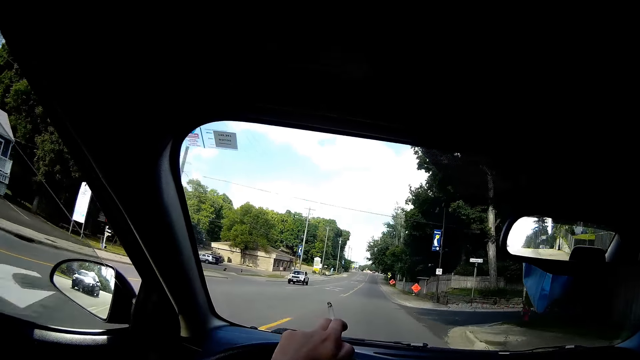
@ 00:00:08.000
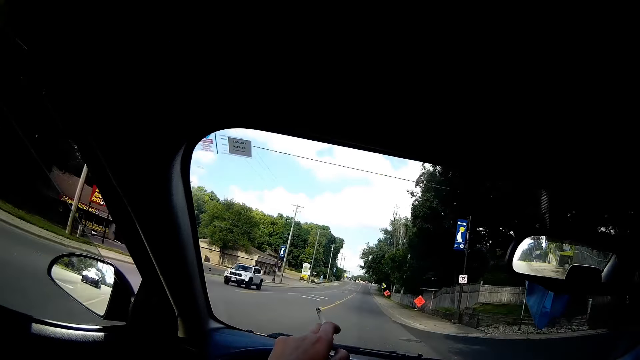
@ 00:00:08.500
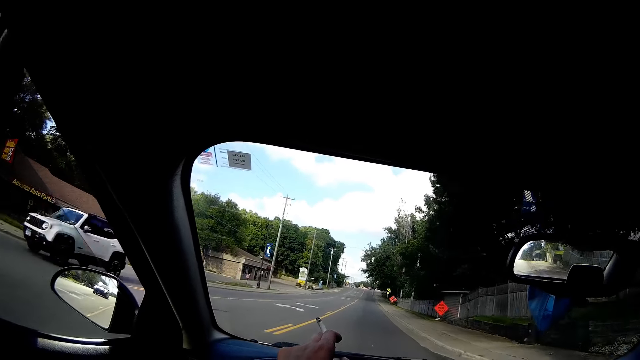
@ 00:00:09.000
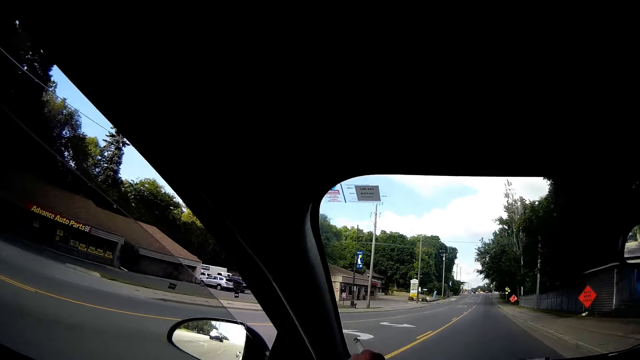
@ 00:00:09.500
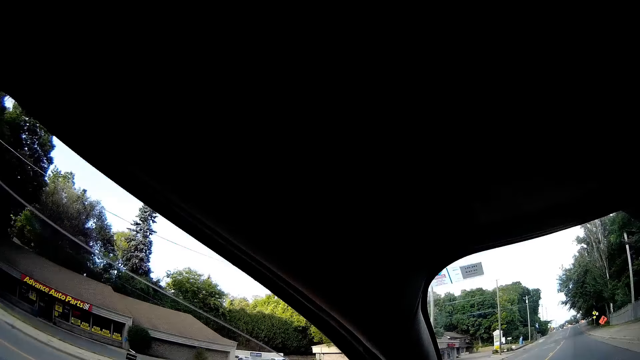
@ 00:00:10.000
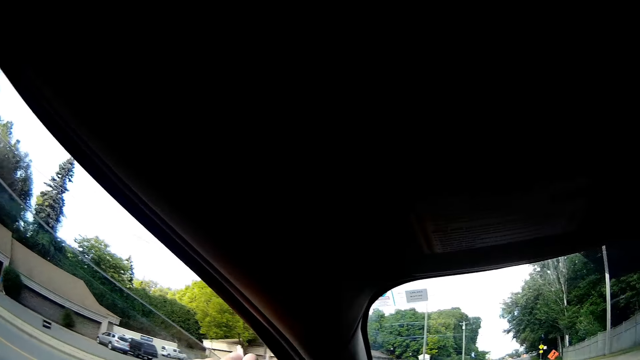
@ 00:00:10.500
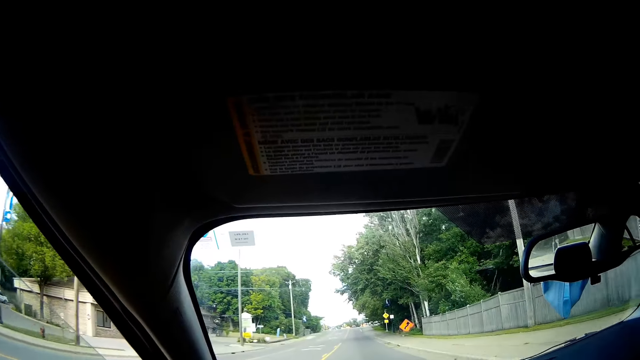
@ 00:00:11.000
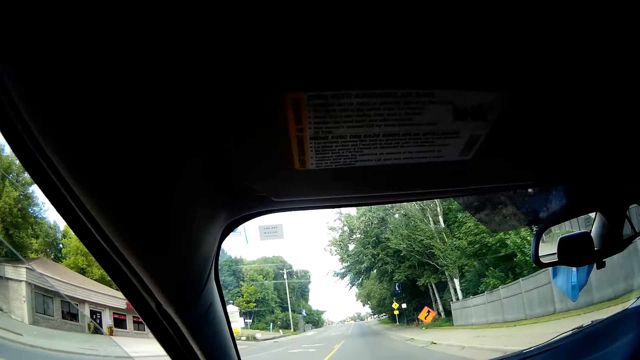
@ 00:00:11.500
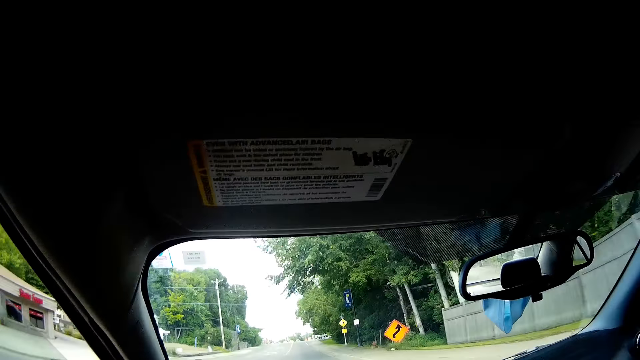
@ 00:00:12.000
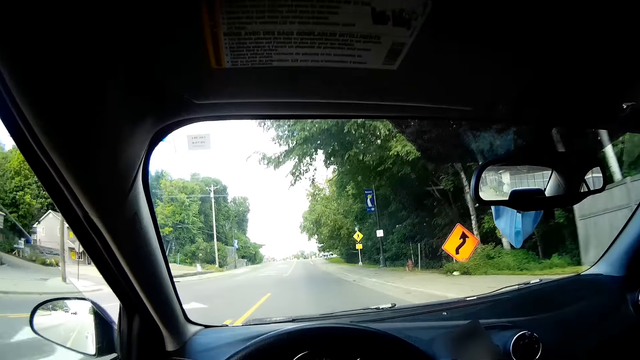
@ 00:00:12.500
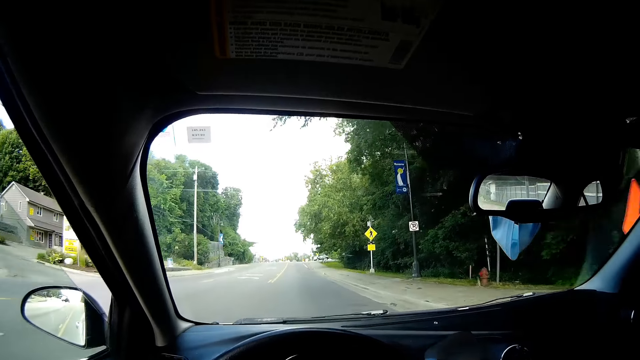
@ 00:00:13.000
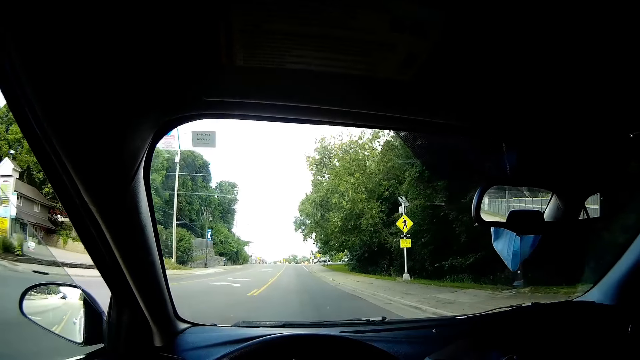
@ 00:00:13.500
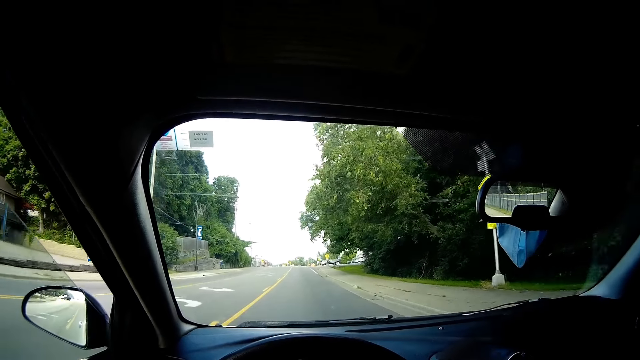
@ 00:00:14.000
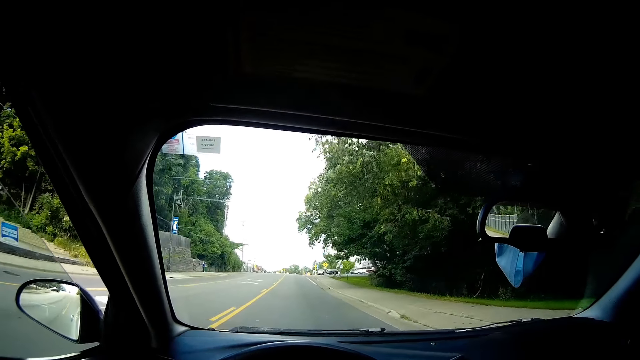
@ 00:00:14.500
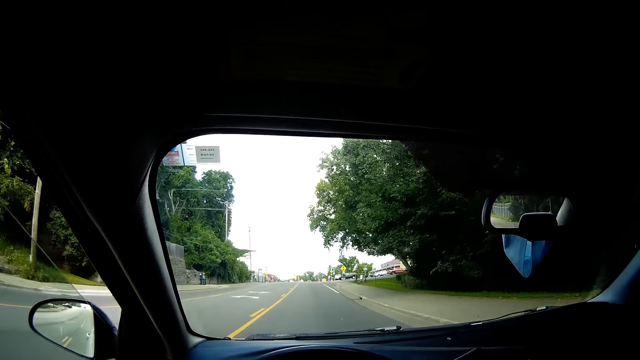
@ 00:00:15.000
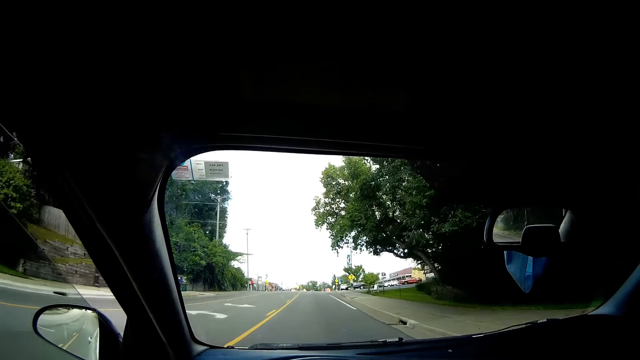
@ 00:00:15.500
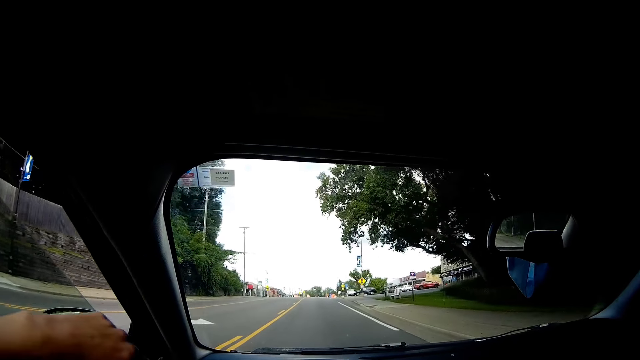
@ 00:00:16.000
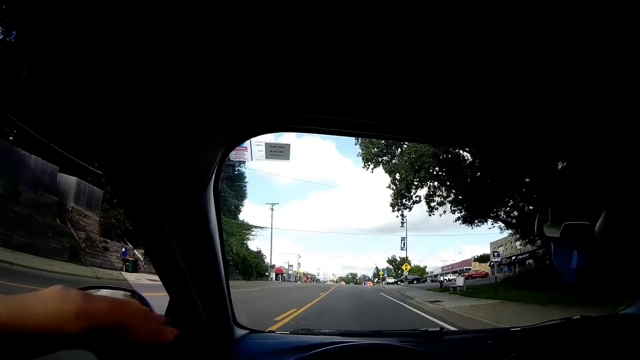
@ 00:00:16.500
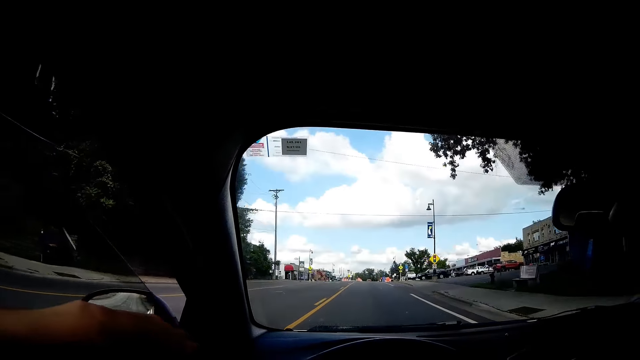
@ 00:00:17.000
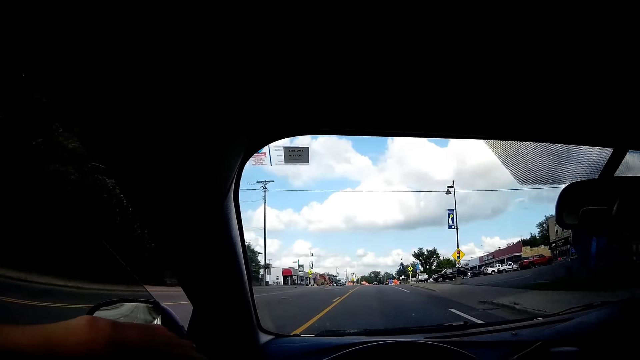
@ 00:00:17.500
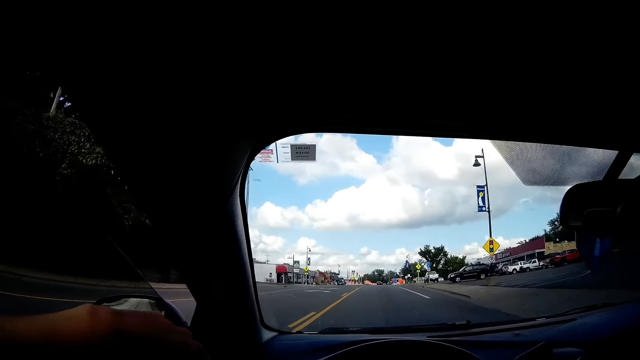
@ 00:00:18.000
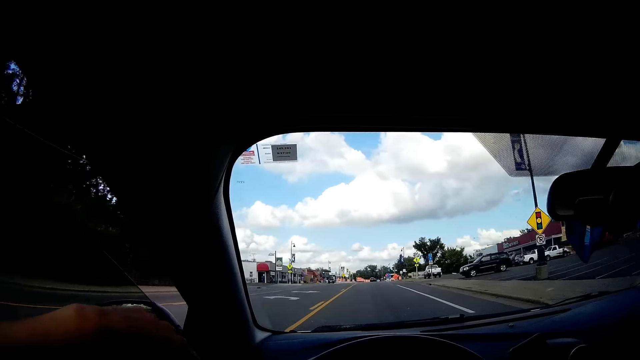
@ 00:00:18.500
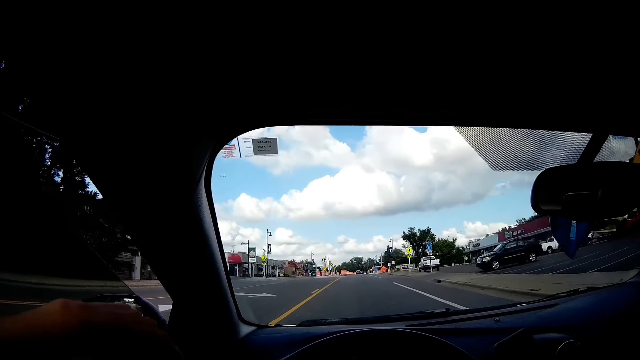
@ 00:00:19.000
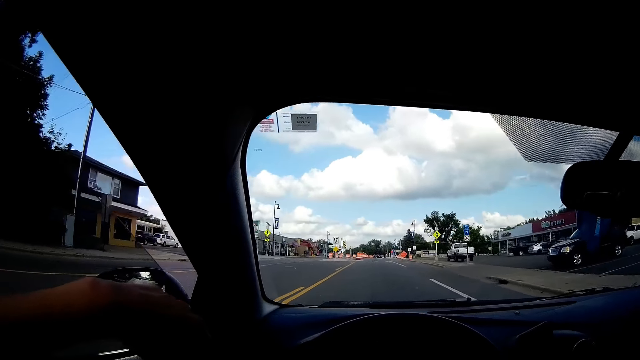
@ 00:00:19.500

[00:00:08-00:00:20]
The camera wearer drives and looks around. They drive and rest the arm on the car window armrest.

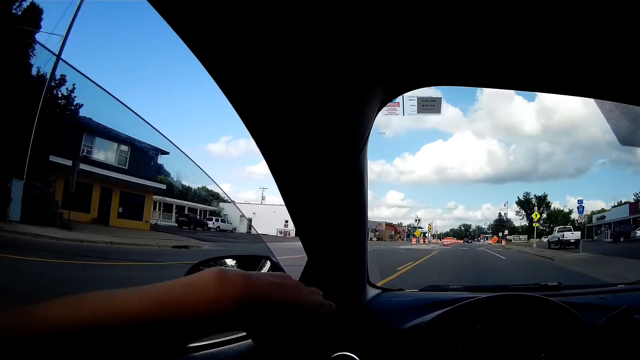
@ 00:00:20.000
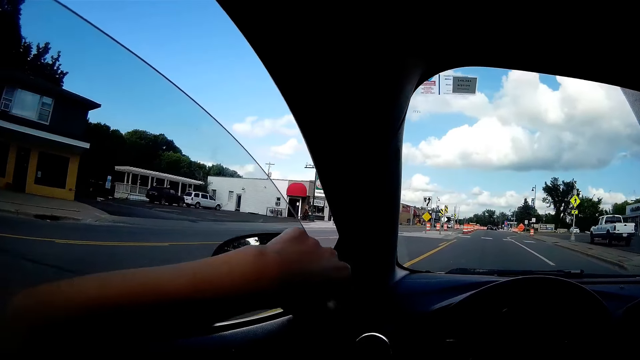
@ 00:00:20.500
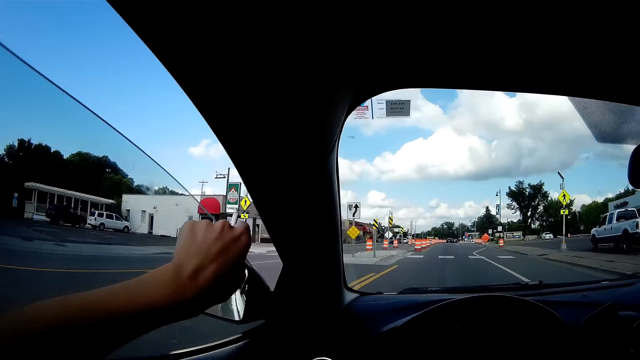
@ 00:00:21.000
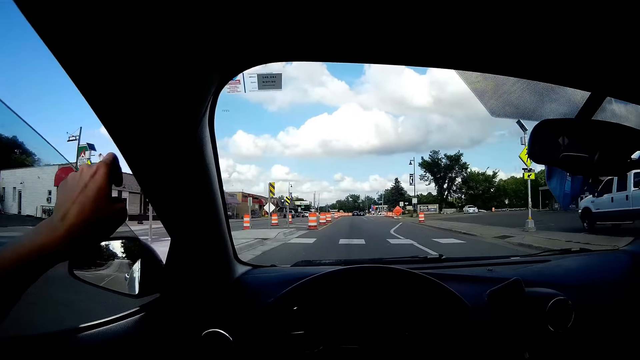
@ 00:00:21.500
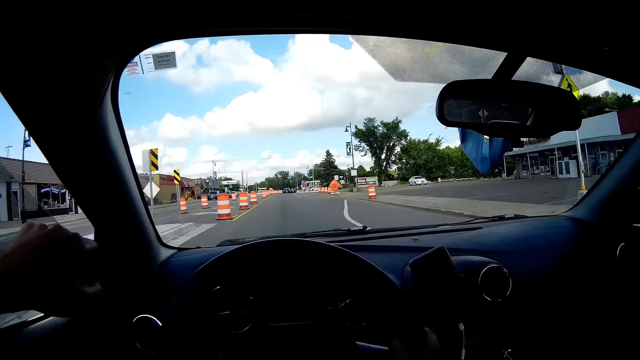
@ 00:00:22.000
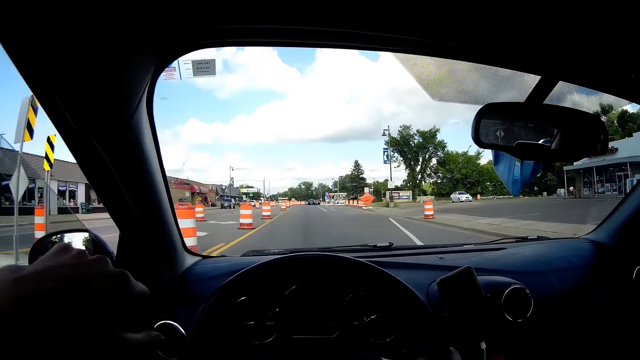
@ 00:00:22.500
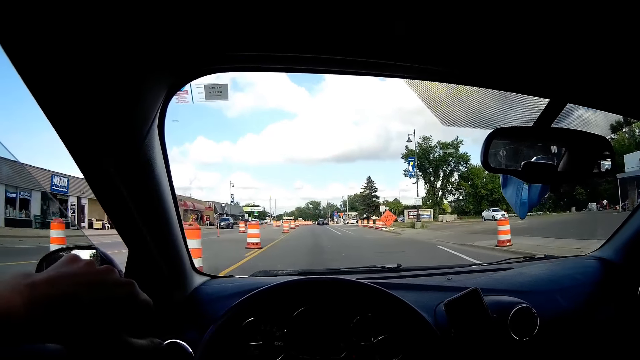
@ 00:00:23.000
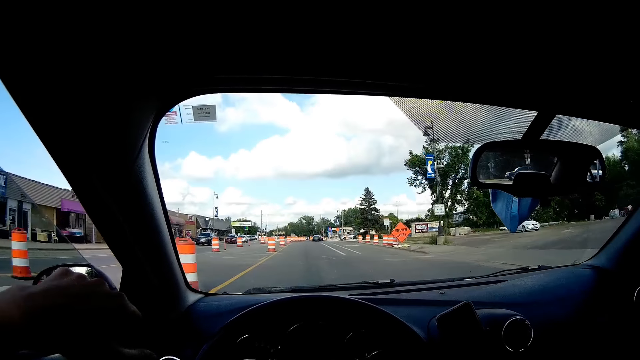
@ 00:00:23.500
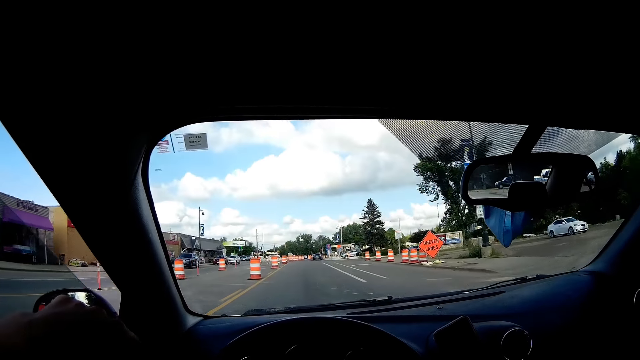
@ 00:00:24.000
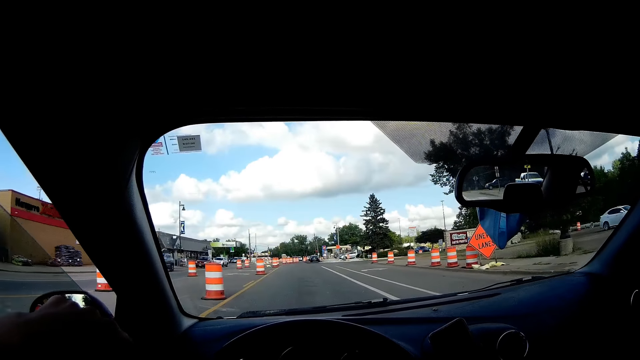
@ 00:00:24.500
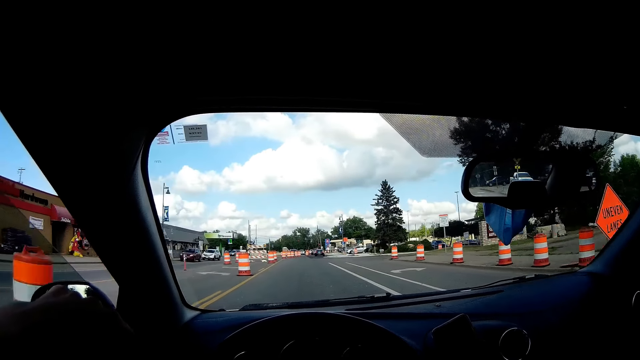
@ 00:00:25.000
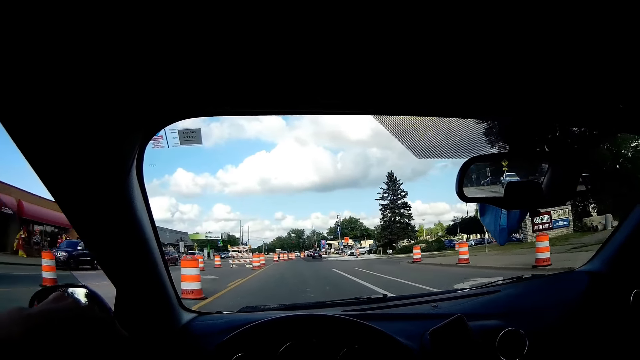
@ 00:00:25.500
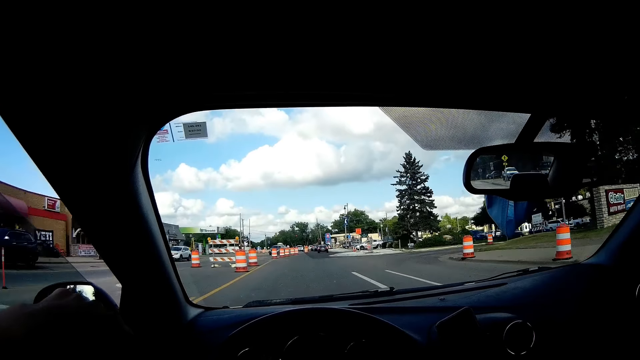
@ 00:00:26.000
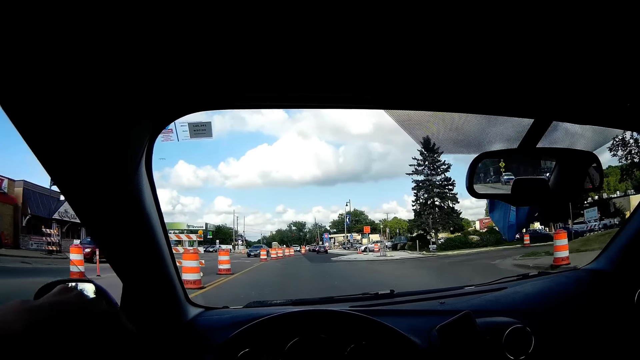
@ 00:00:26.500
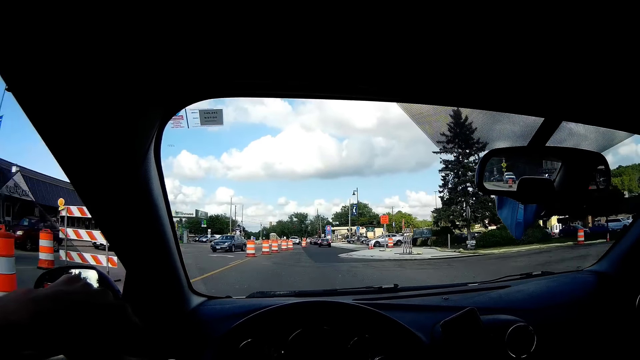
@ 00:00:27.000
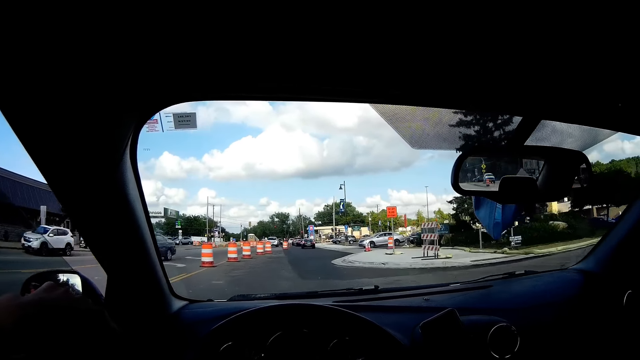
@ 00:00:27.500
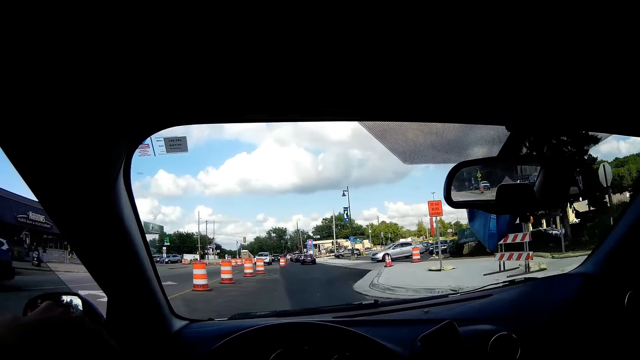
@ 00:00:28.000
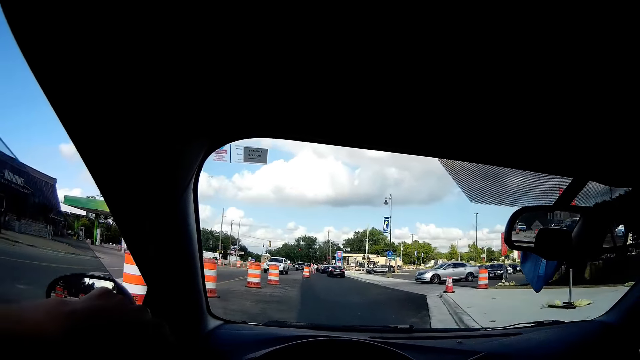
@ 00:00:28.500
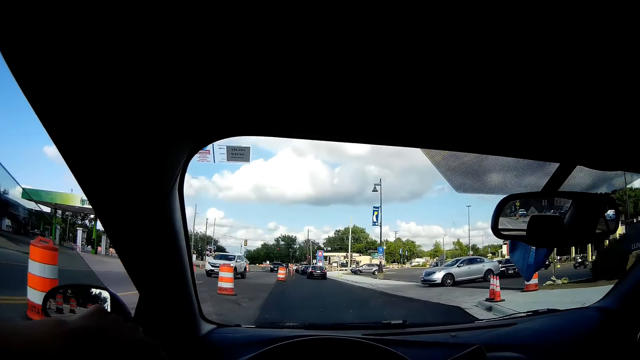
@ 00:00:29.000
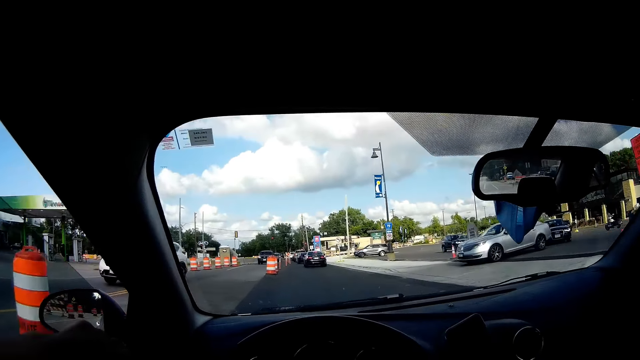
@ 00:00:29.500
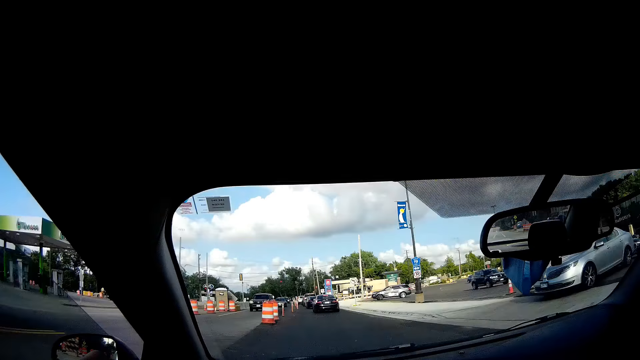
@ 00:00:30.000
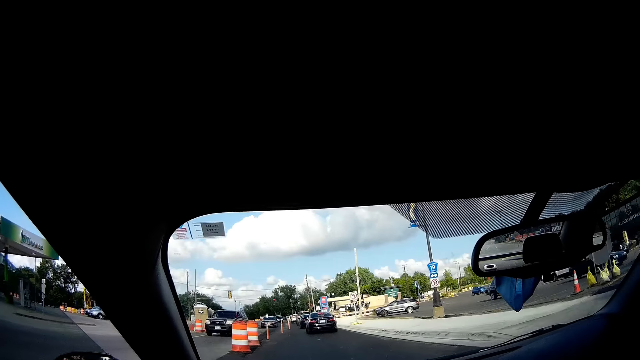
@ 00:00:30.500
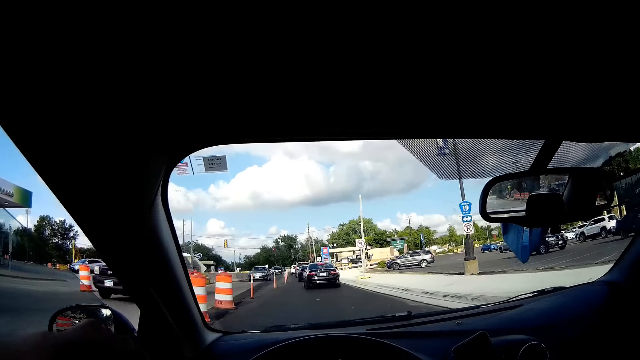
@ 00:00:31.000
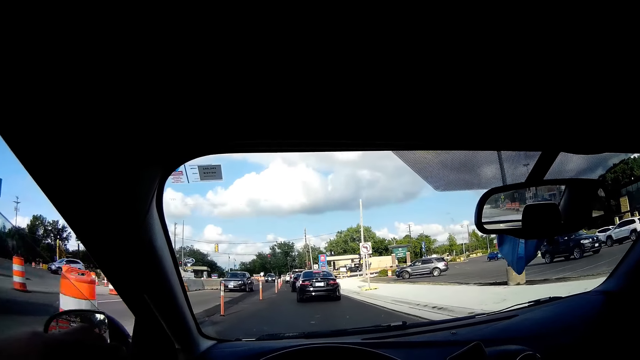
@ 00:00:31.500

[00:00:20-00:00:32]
The camera wearer drives and looks around. They remove the cigarette ash. They drive.
